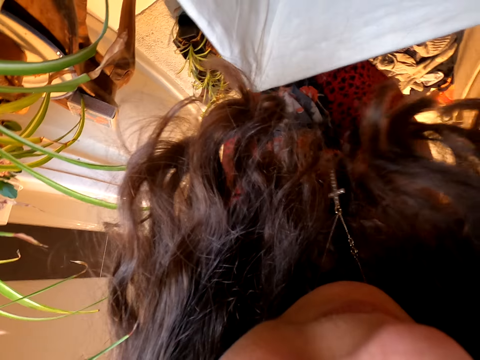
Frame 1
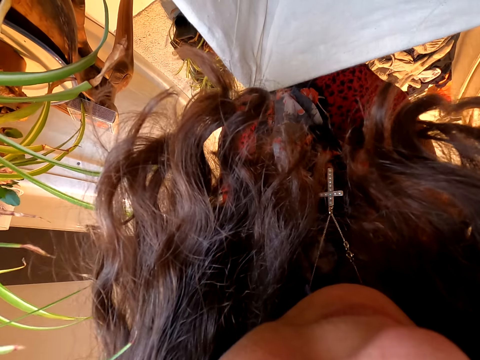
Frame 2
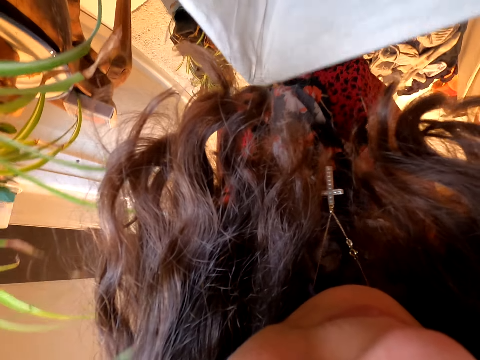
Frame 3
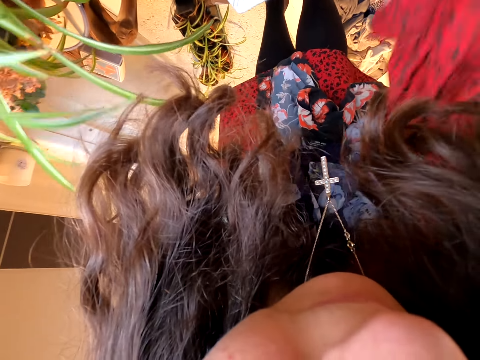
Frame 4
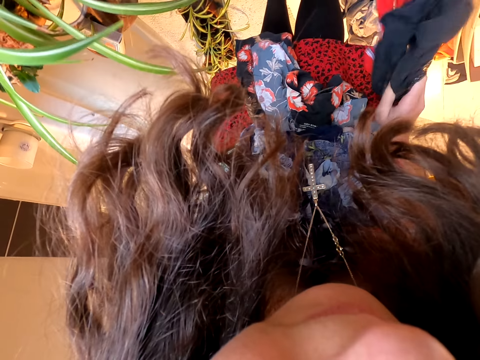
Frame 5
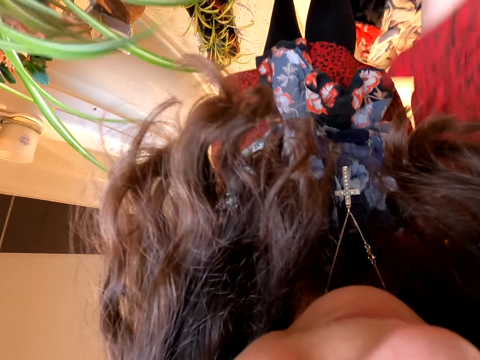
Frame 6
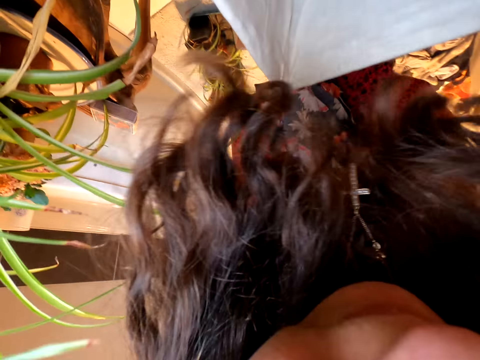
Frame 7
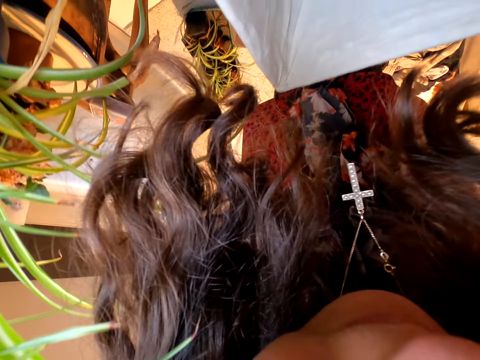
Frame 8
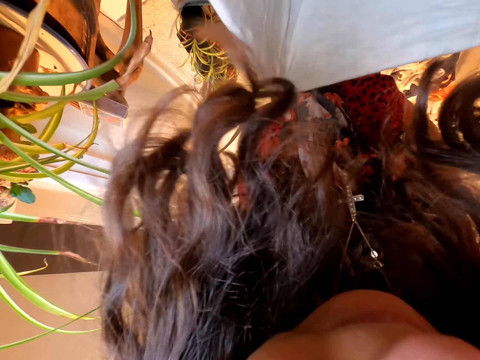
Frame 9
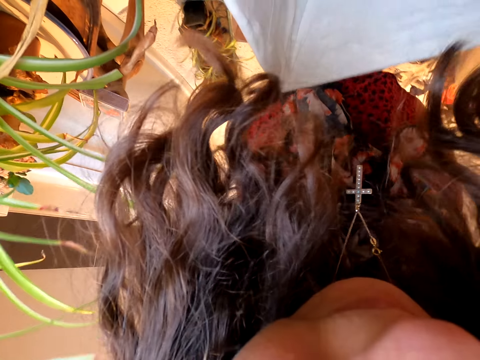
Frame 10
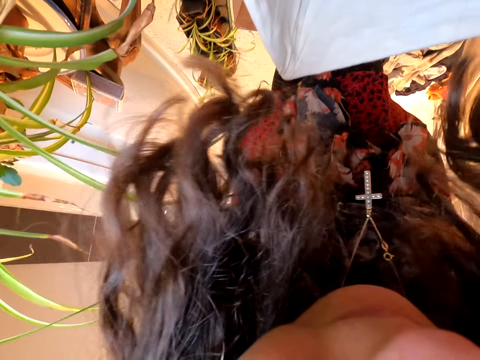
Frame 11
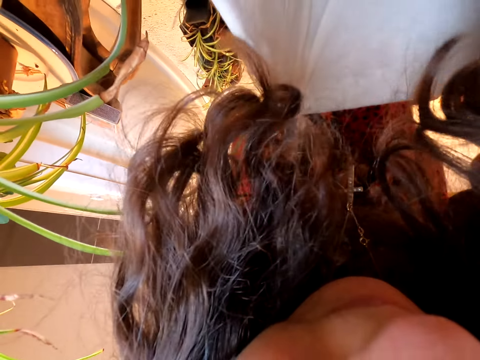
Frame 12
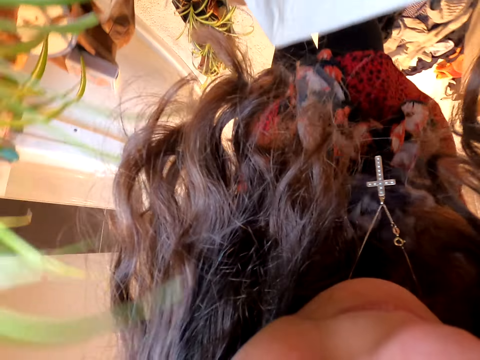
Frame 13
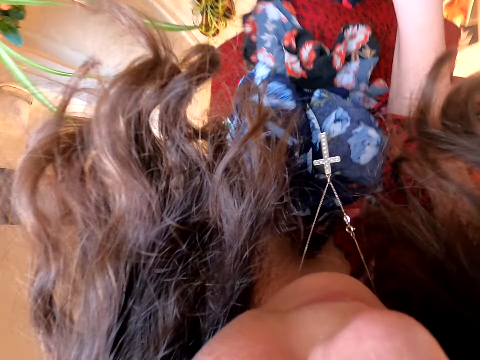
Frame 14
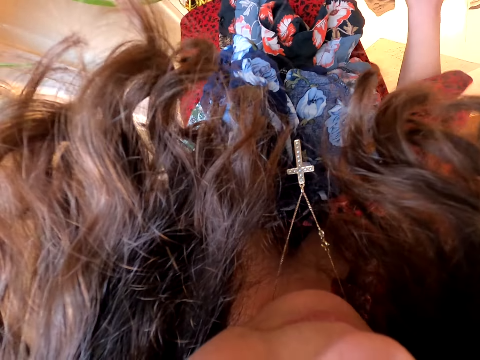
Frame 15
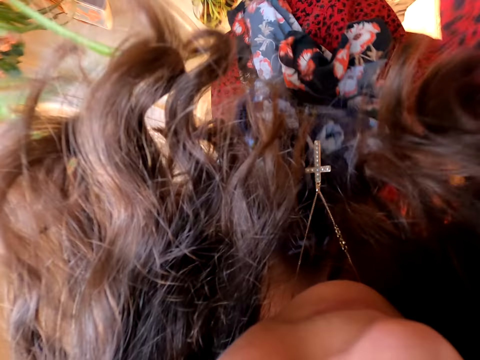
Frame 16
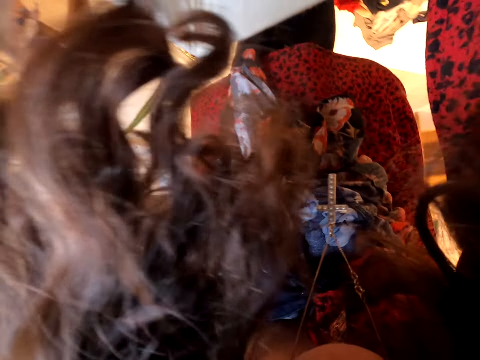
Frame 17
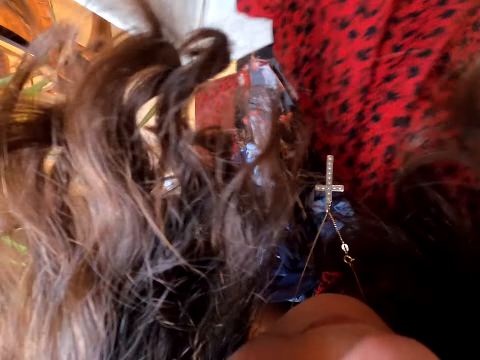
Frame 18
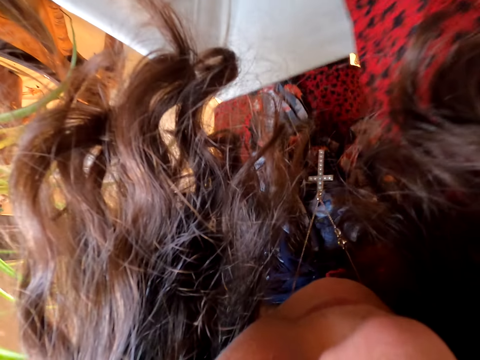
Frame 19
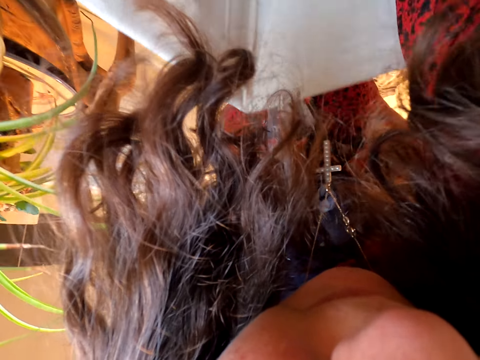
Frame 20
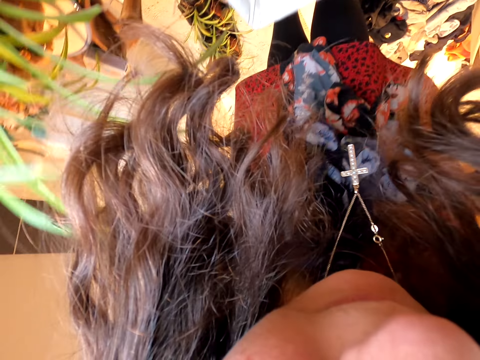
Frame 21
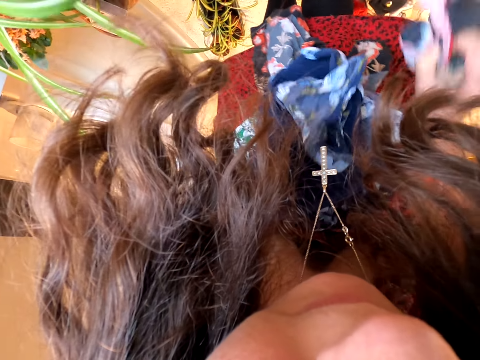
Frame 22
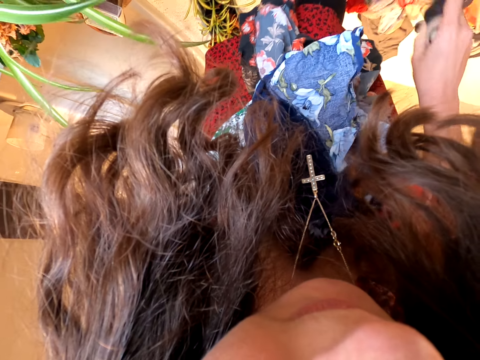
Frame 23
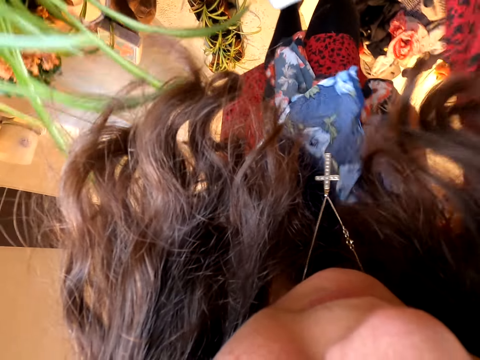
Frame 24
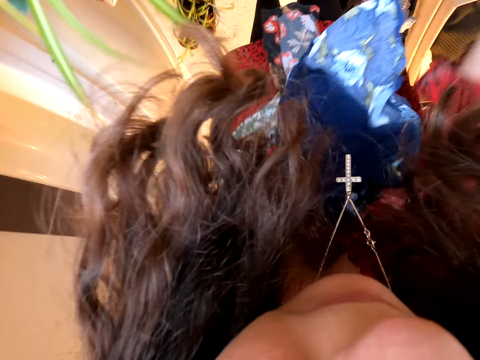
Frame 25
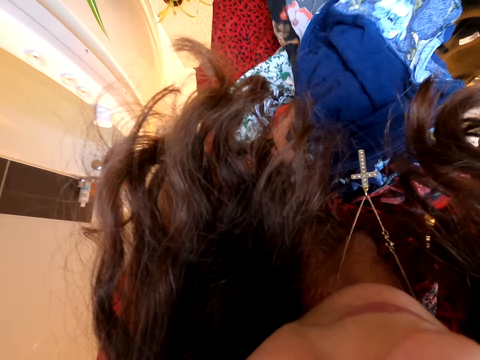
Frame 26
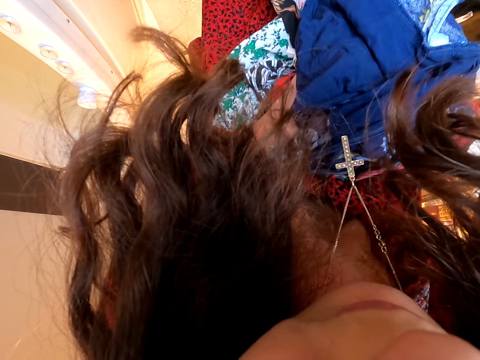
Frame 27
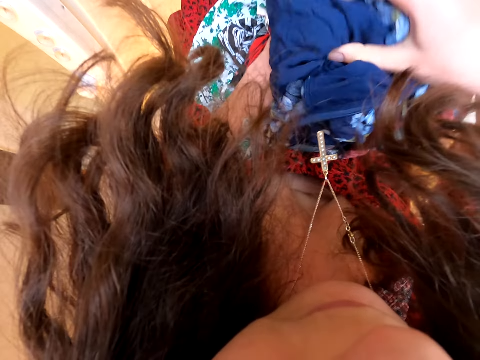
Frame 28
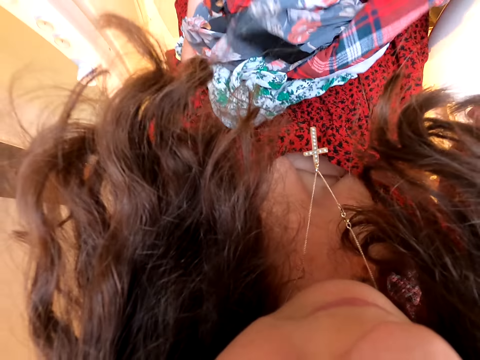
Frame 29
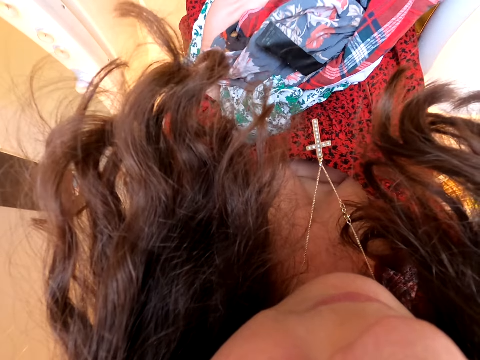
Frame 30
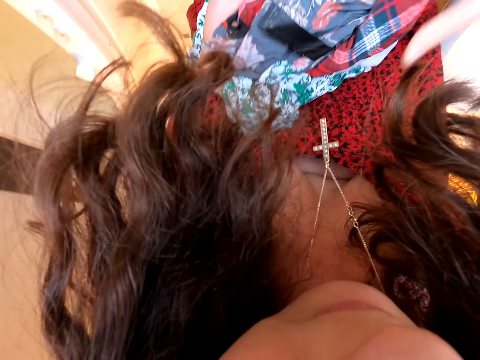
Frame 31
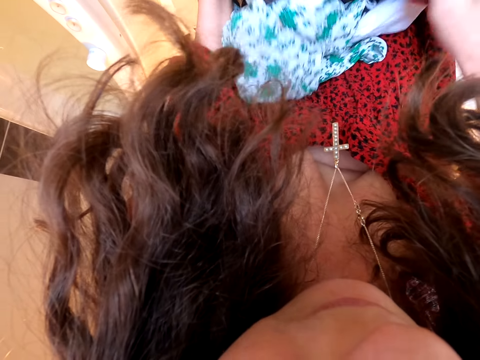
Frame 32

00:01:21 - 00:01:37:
The camera wearer takes a cloth. They throw the cloth behind. They take a cloth. They throw the cloth behind. They take a cloth. They throw the cloth behind. They touch a cloth. They take cloths from the left hand.

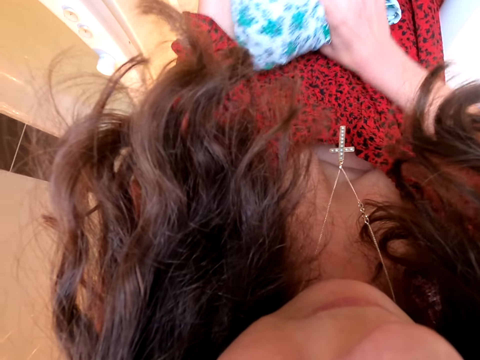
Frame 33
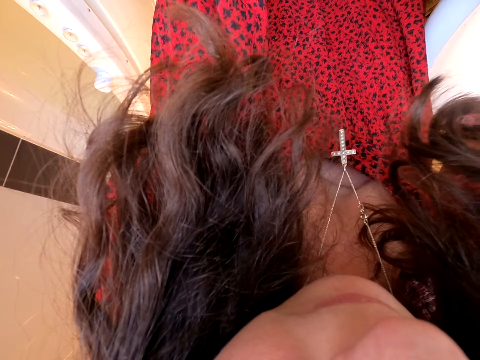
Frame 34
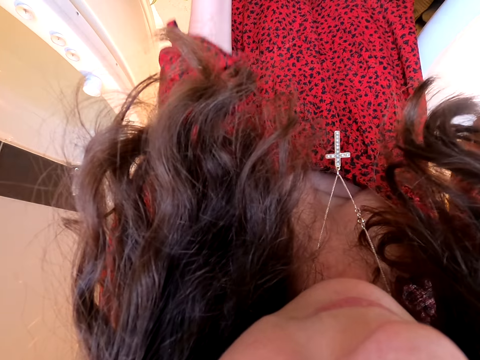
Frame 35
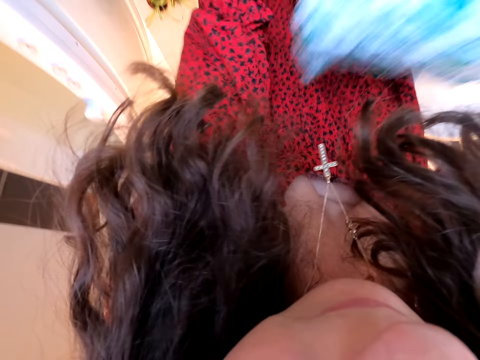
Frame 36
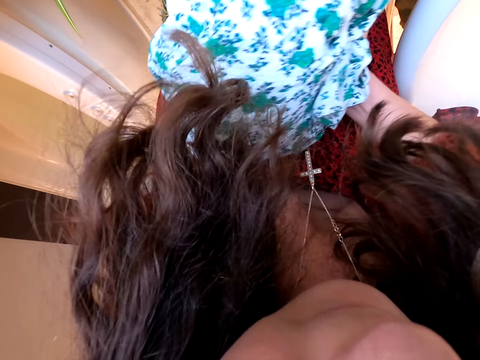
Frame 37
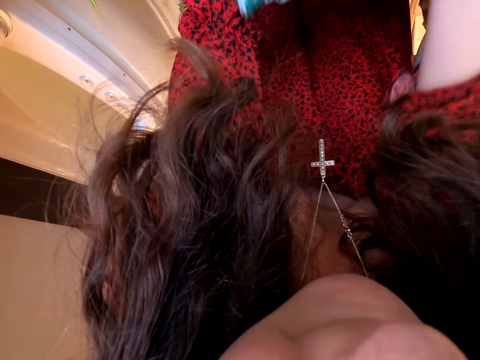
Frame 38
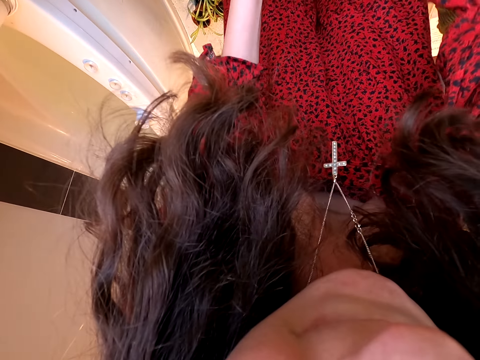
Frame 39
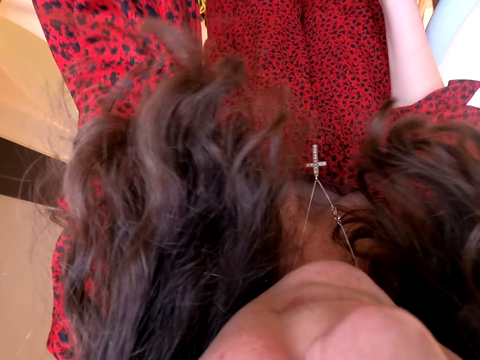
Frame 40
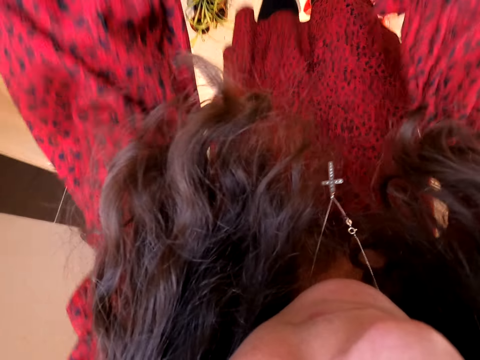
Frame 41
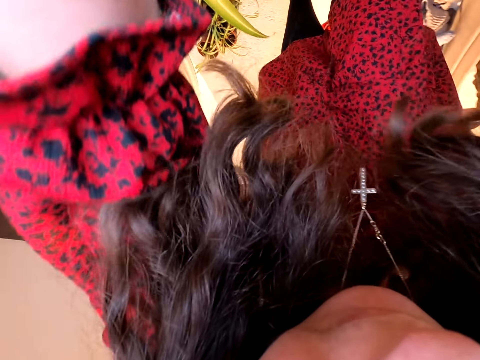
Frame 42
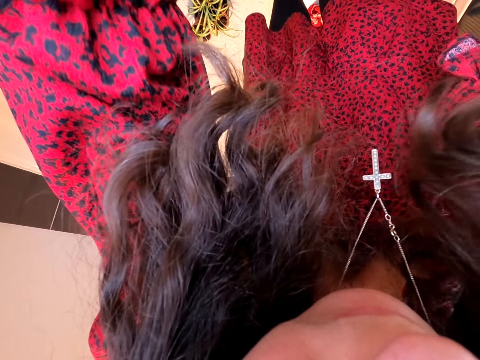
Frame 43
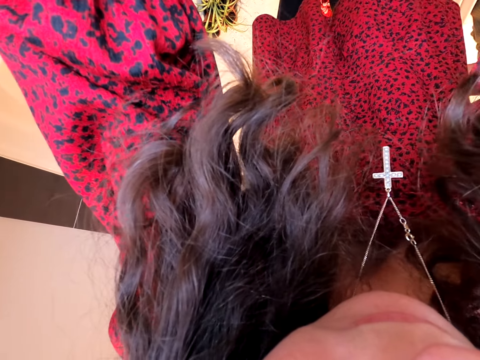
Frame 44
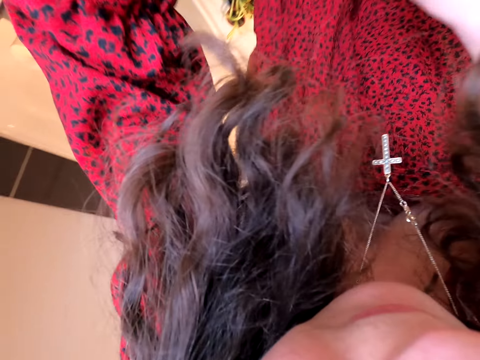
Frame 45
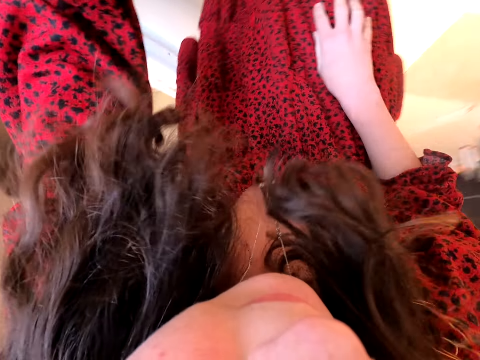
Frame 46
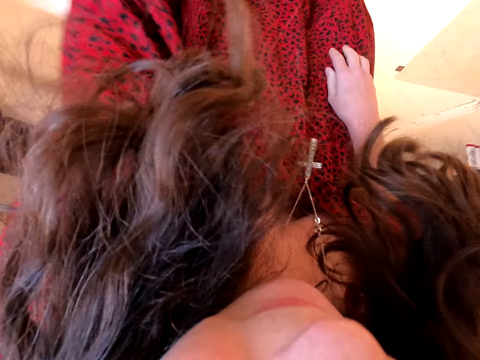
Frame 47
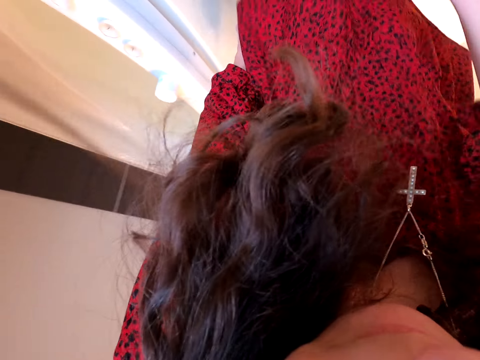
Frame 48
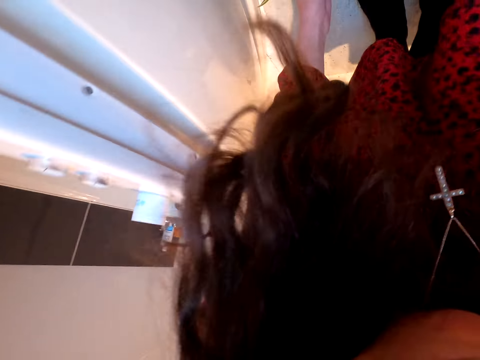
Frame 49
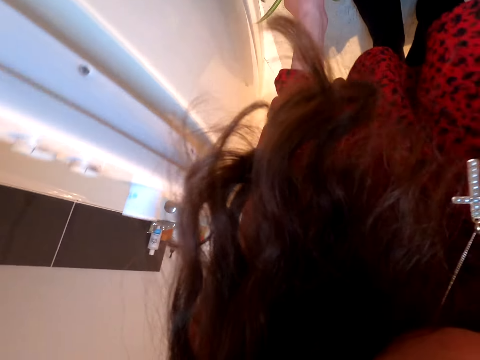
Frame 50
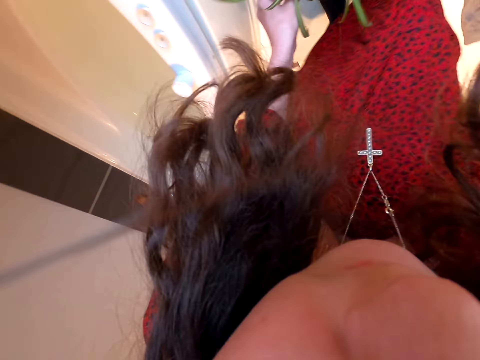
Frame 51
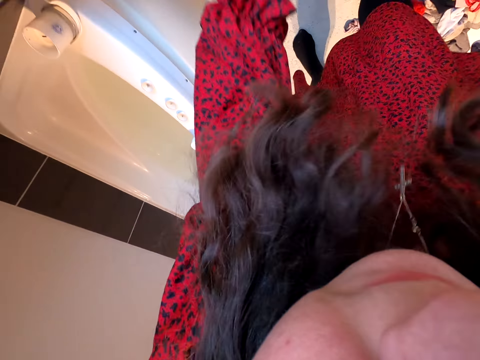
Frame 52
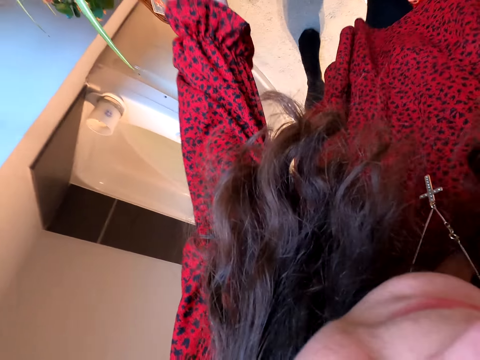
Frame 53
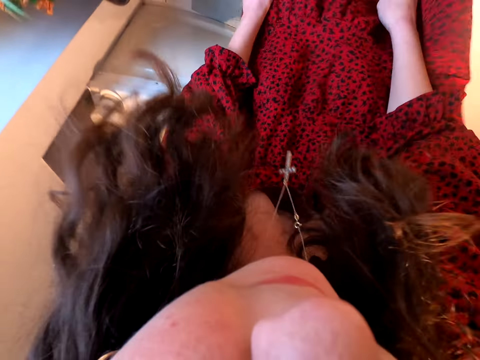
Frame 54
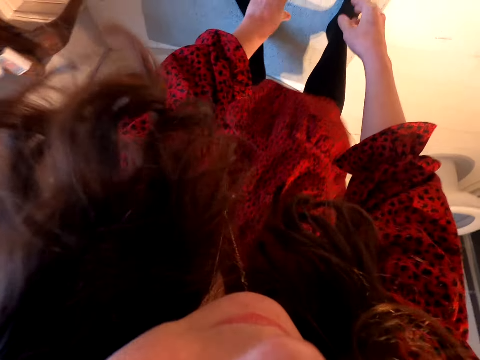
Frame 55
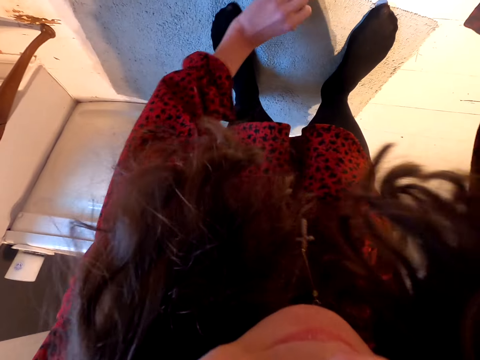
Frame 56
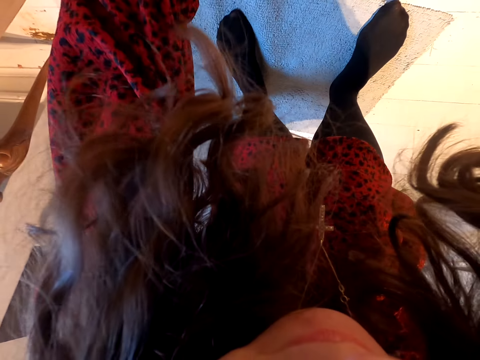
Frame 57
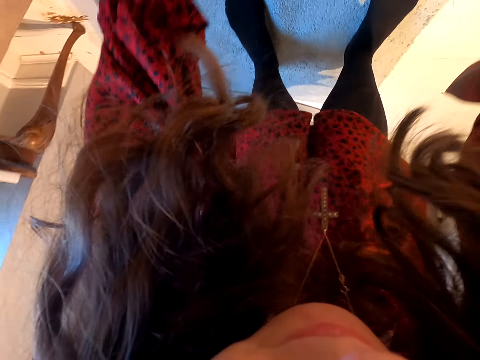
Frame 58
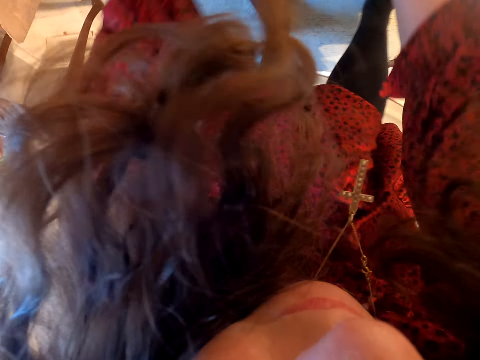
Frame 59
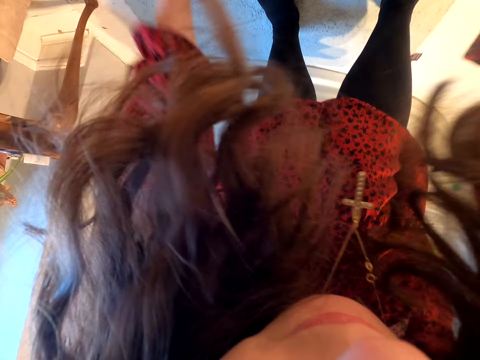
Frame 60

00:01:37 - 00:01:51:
The camera wearer puts the cloths in the basket. They move in the room. They take a flower pot. They put back the flower pot. They take cloths.
